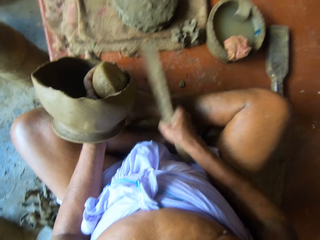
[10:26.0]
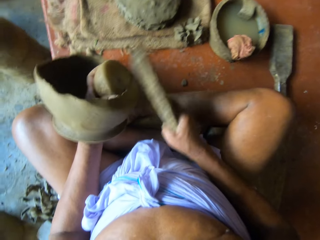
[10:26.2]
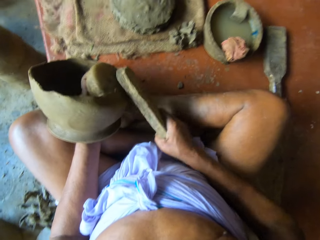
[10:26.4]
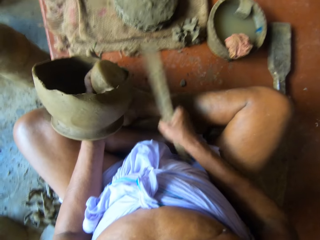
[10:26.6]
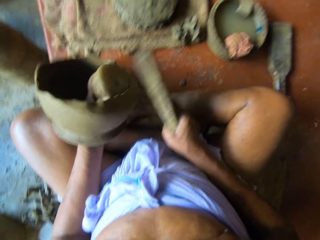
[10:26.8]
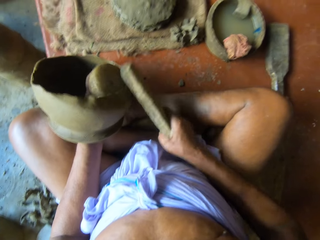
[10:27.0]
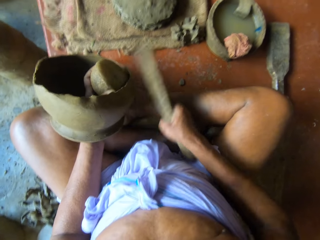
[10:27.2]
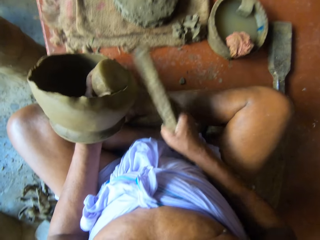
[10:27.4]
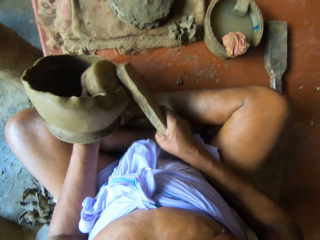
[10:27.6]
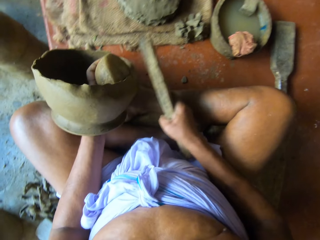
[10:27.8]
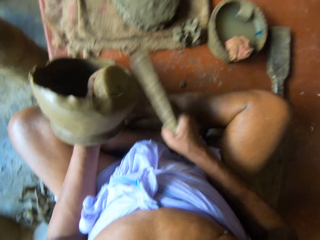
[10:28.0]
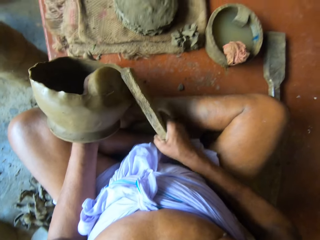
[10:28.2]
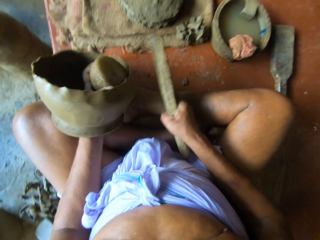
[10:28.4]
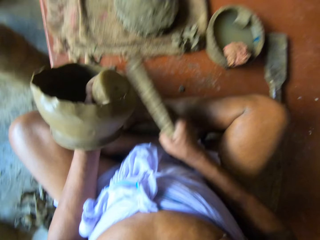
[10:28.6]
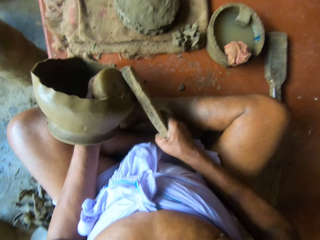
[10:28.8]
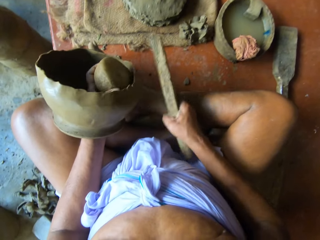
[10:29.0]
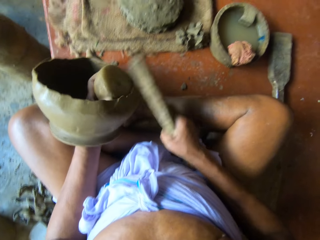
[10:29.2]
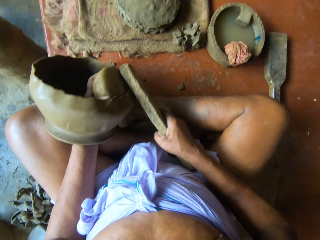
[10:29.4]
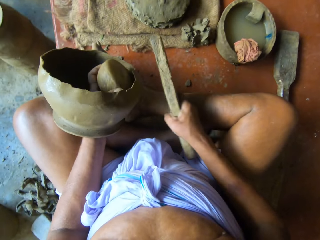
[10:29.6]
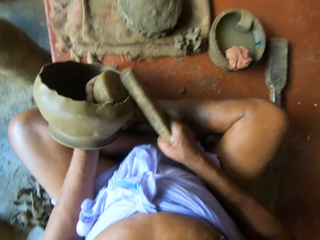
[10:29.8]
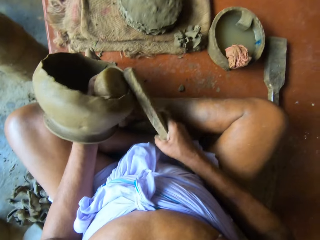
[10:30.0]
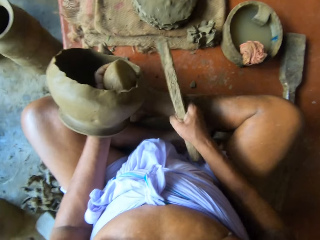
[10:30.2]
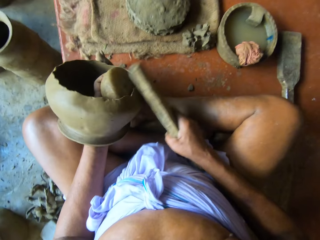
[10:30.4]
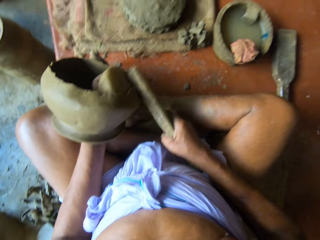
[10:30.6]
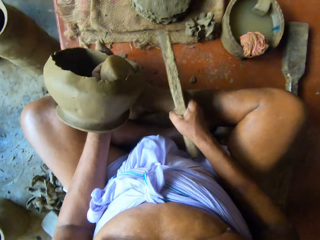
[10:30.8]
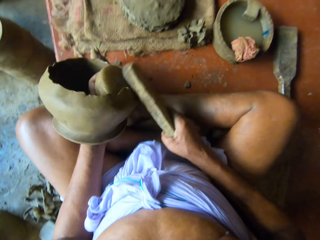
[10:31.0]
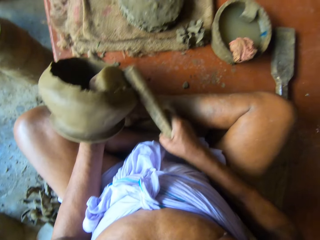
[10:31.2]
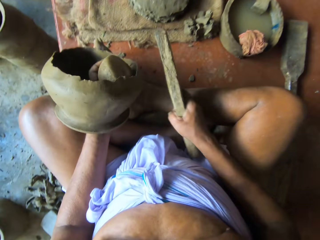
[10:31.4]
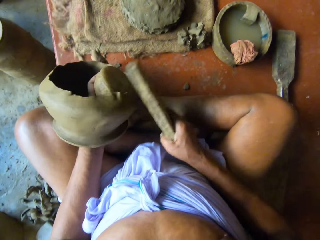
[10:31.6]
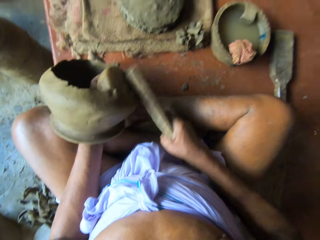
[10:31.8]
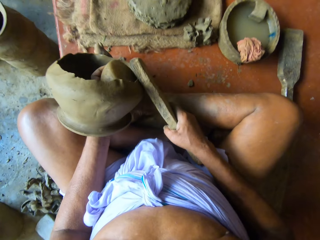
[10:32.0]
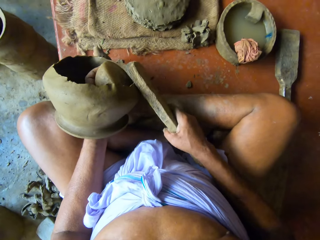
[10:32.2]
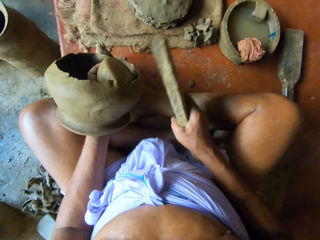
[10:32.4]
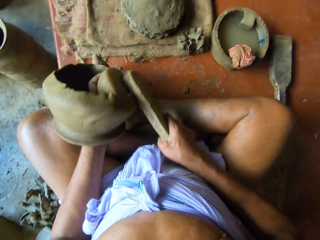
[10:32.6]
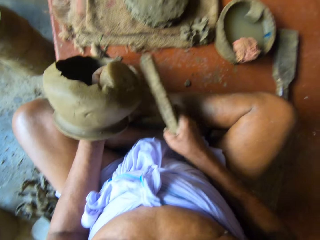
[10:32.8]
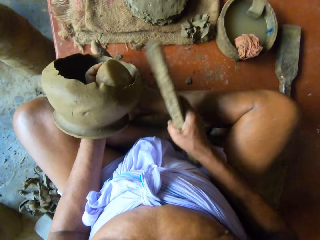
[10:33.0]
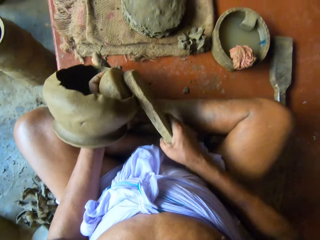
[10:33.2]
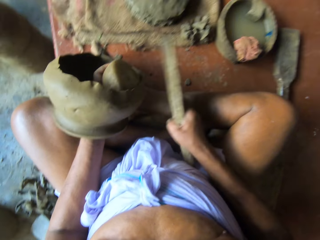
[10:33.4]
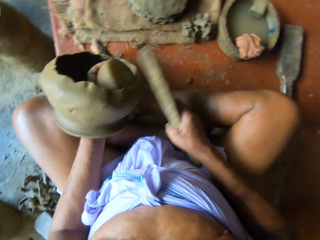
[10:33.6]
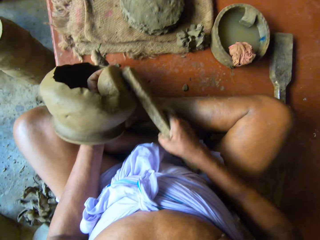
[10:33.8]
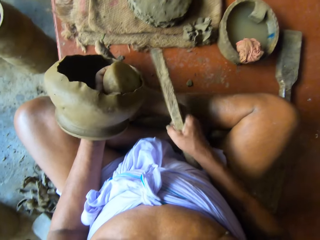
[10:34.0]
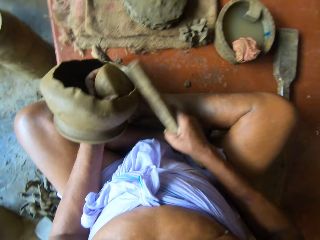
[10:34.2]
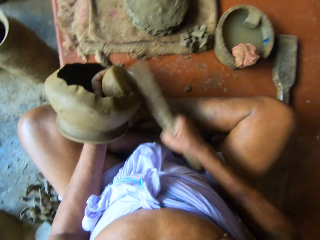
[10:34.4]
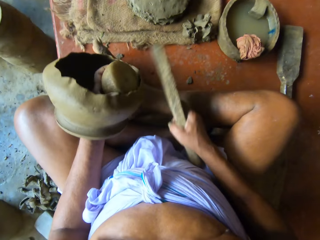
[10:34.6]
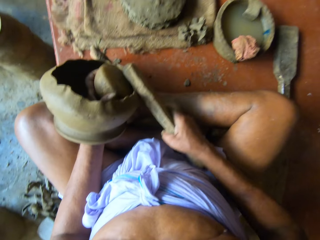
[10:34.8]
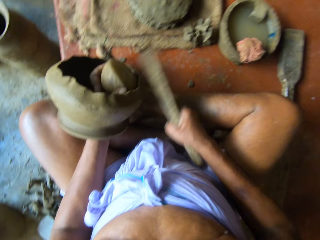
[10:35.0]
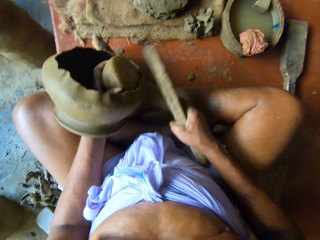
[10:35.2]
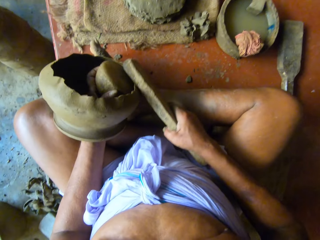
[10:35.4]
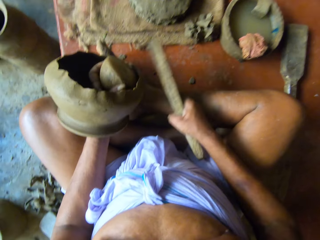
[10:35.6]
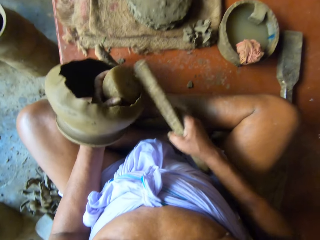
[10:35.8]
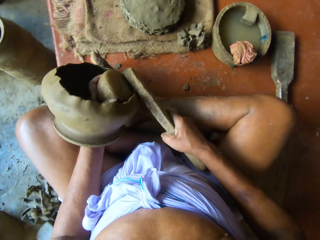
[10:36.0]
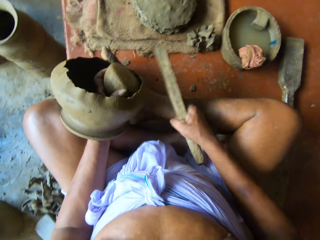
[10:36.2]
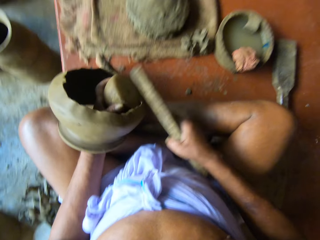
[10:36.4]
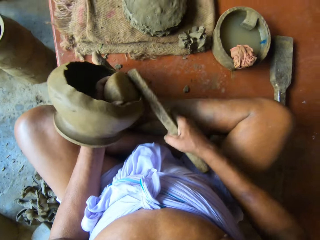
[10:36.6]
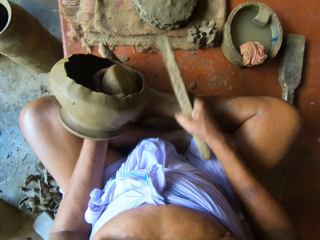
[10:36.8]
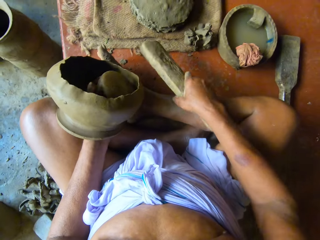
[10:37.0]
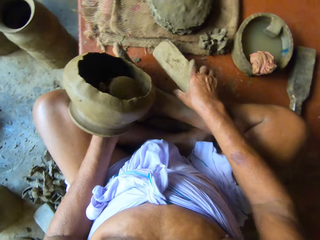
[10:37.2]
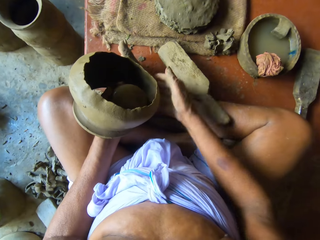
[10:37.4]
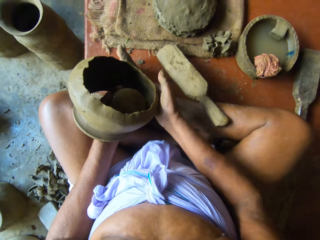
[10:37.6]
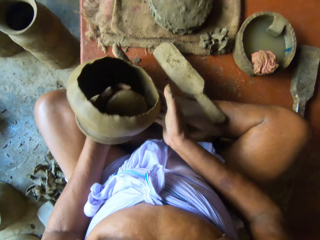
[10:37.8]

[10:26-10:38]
The camera wearer drops the clay paddle on the floor with his right hand.

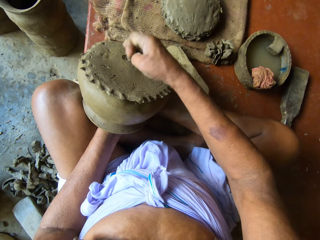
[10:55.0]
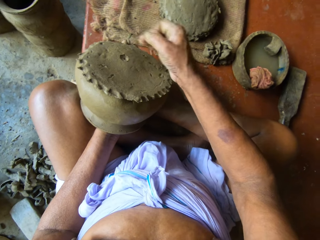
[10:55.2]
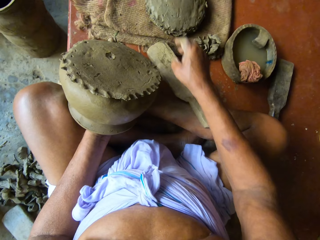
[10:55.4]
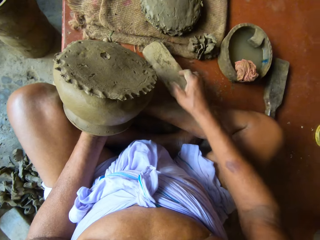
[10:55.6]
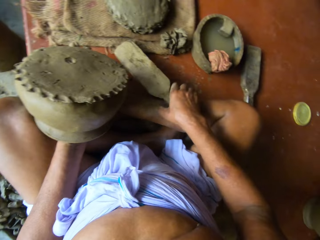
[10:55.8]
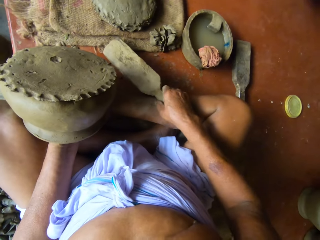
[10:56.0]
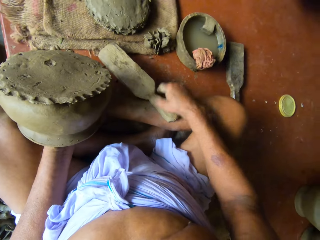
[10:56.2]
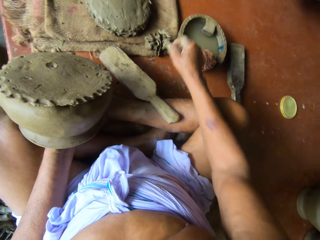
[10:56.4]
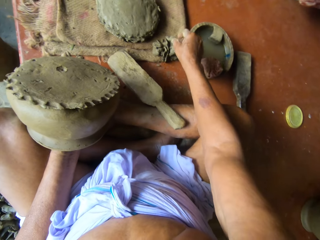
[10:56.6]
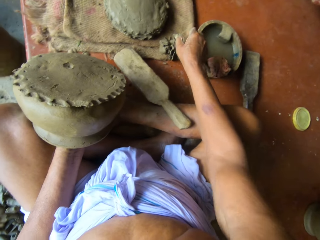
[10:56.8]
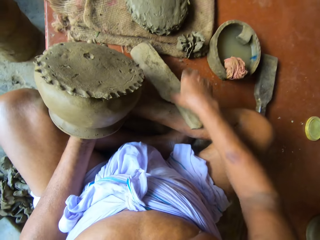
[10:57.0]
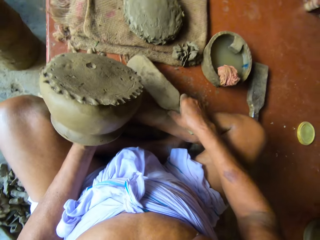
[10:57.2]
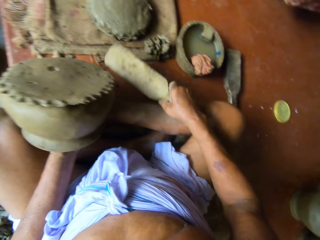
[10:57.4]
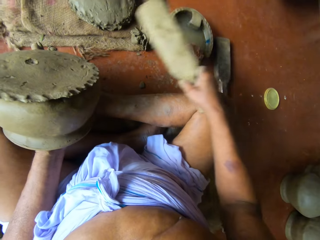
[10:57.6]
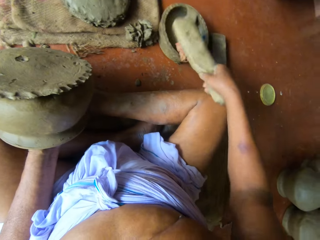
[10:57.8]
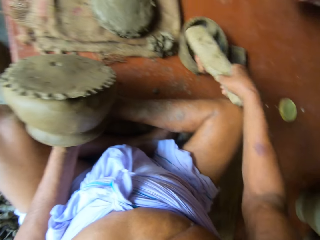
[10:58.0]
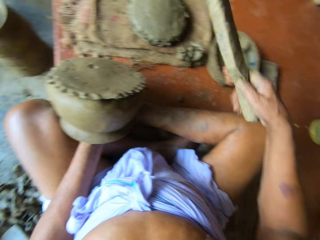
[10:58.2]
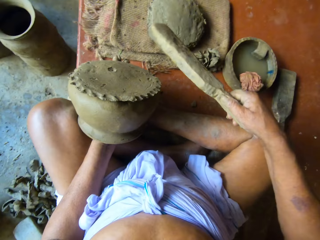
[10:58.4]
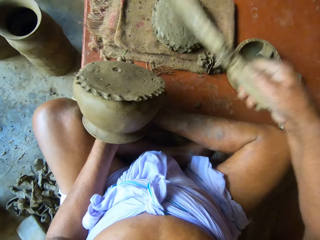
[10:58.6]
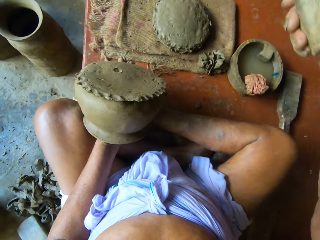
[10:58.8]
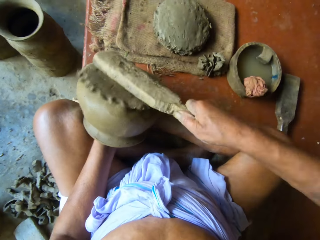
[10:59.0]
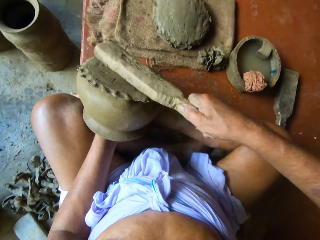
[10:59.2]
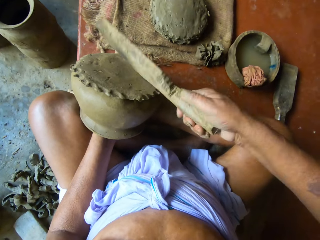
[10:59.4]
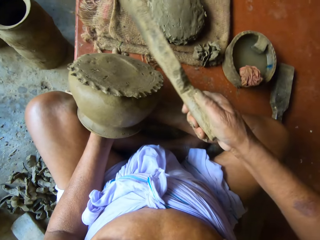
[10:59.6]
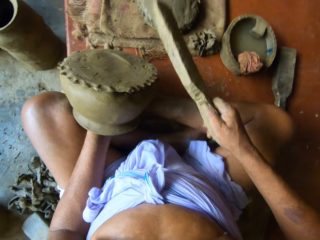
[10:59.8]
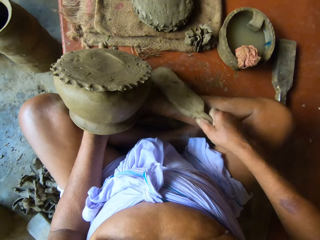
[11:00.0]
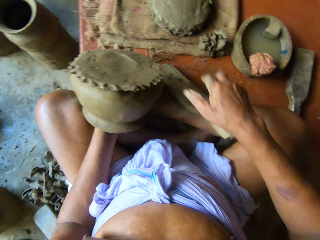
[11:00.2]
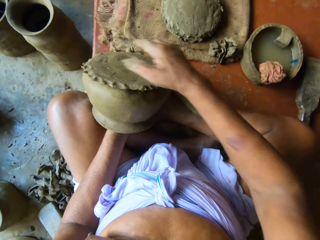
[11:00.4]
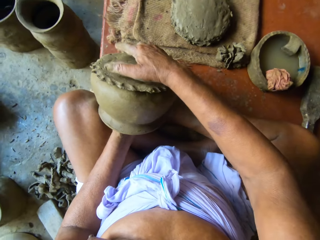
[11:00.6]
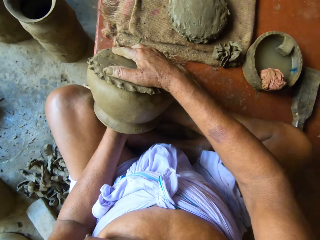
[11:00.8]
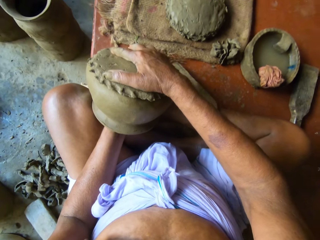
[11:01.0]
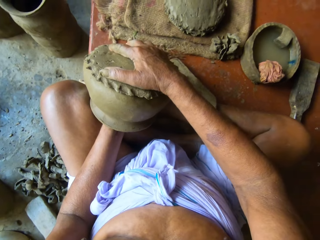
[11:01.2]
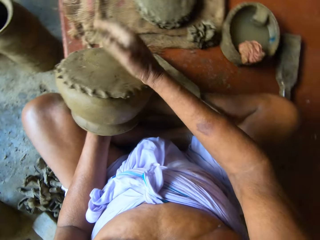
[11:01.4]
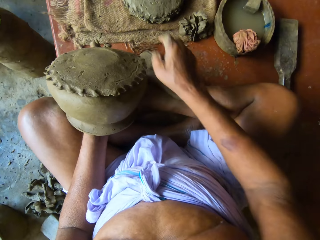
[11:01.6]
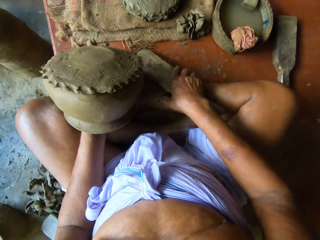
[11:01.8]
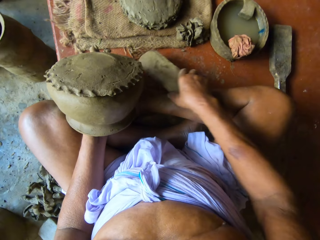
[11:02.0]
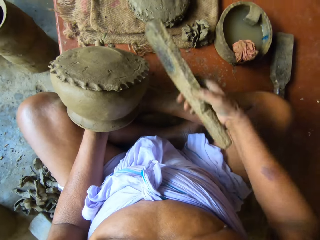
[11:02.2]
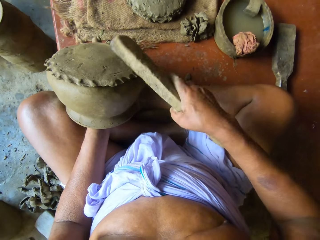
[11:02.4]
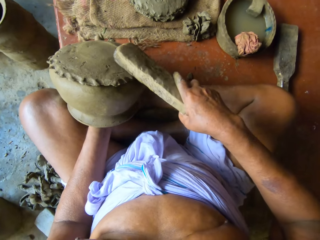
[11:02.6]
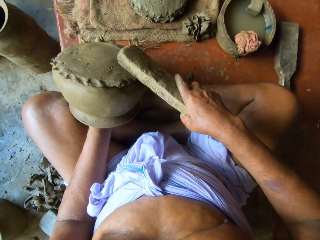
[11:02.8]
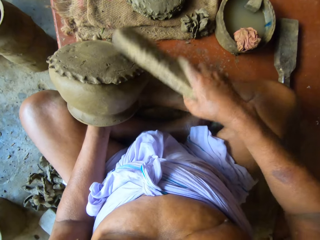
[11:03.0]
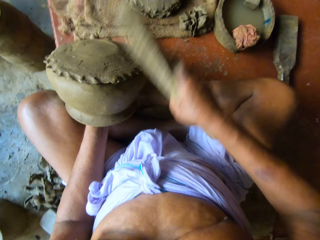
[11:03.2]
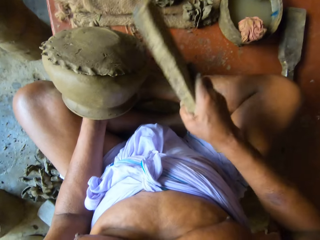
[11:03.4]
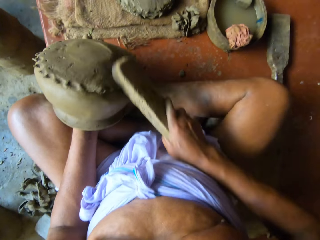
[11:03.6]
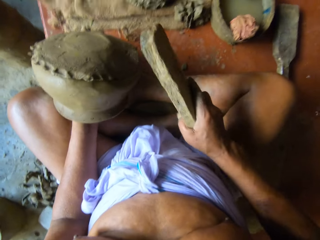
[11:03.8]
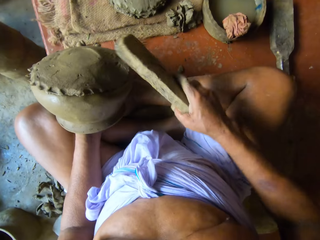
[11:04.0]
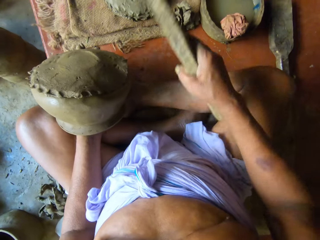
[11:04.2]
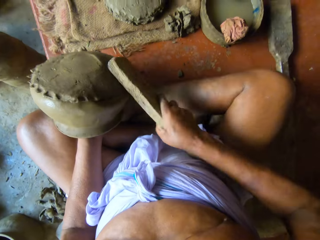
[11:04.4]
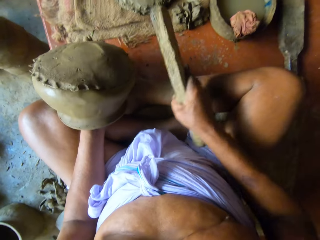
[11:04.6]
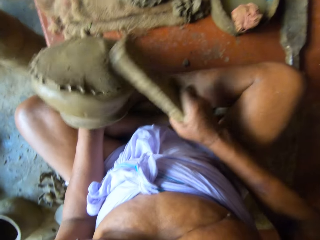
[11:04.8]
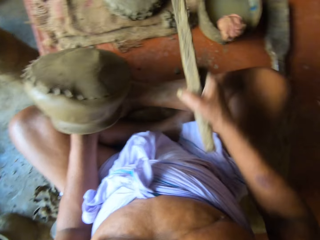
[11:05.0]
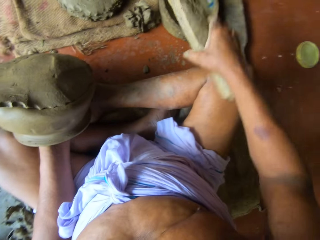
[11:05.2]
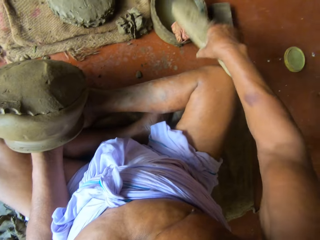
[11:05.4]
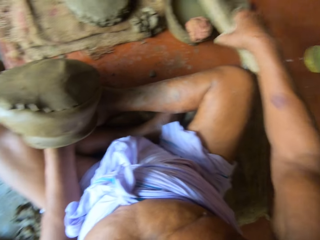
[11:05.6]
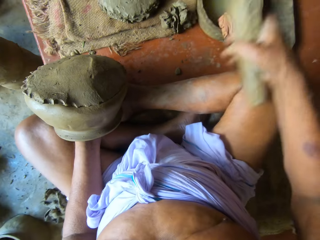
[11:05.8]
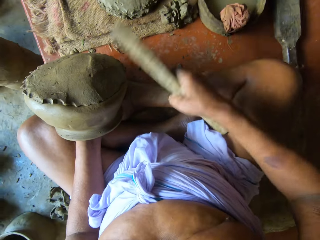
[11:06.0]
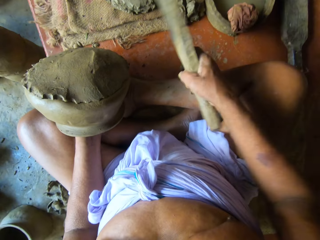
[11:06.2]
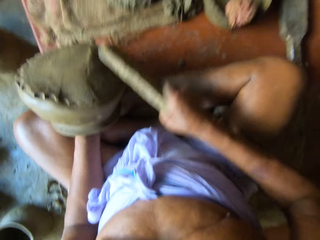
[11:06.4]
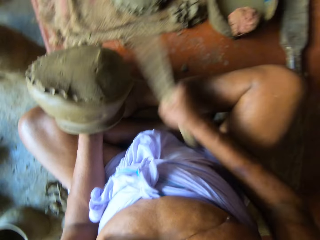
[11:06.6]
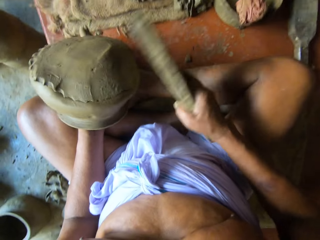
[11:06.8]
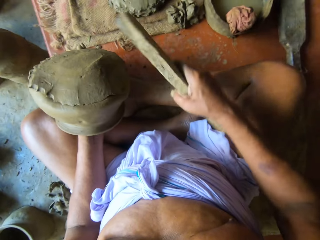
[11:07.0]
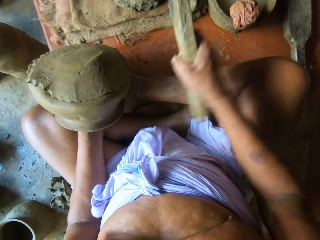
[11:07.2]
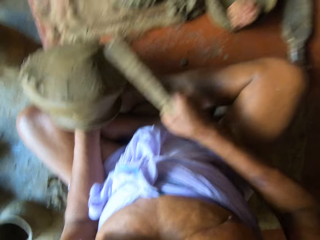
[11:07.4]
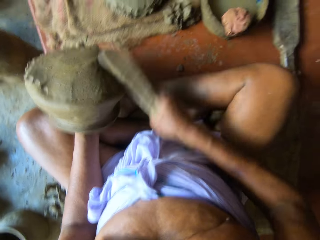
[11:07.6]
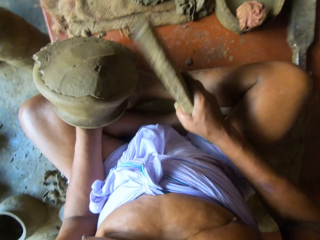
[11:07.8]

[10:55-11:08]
The camera wearer touches the clay paddle or wood piece with his right hand. He adjusts the wood piece. He drops a clay piece. He picks up the clay paddle with his right hand from the floor. He dips the clay paddle in water from the container with his right hand. He beats the clay cover with the clay paddle in his right hand. He models the clay pot. He drops the clay paddle on the floor with his right hand. He adjusts the clay cover on the clay mold with his right hand. He picks up the clay paddle from the floor with his right hand. He beats the clay cover with the clay paddle in his right hand. He models the clay pot. He dips the clay paddle in water from the container with his right hand. He beats the clay cover with the clay paddle in his right hand. He models the clay pot.
